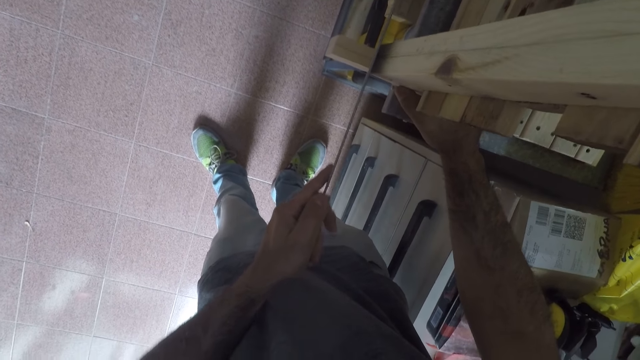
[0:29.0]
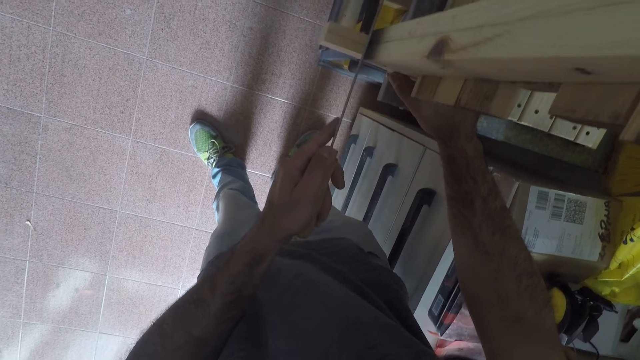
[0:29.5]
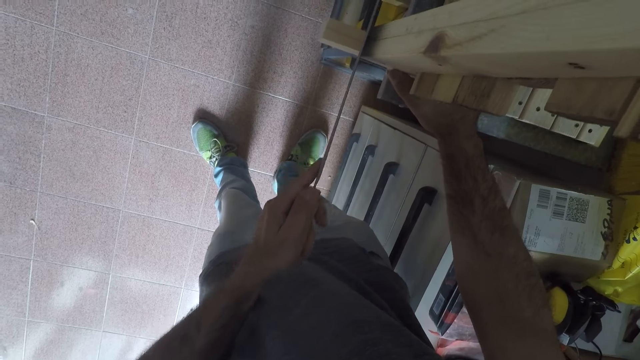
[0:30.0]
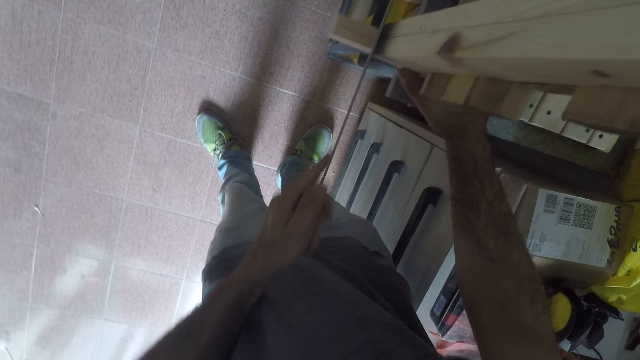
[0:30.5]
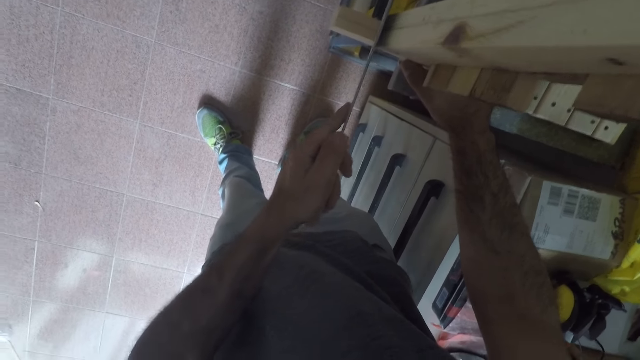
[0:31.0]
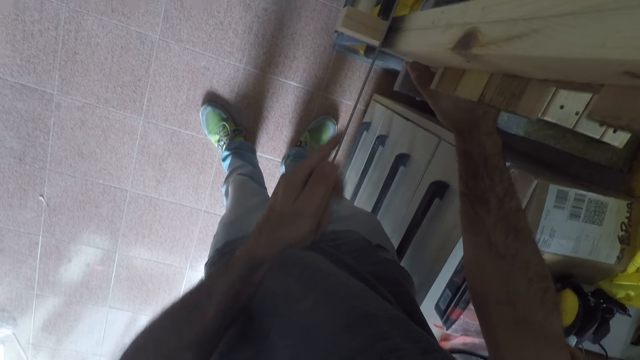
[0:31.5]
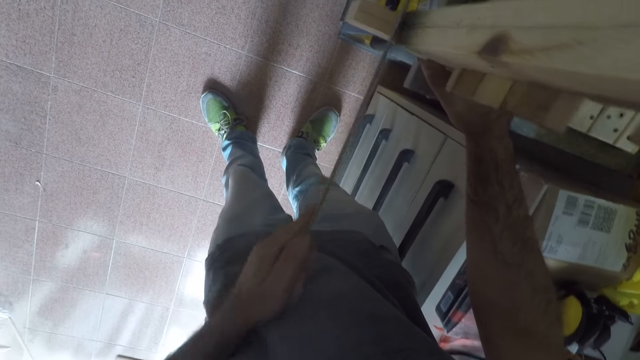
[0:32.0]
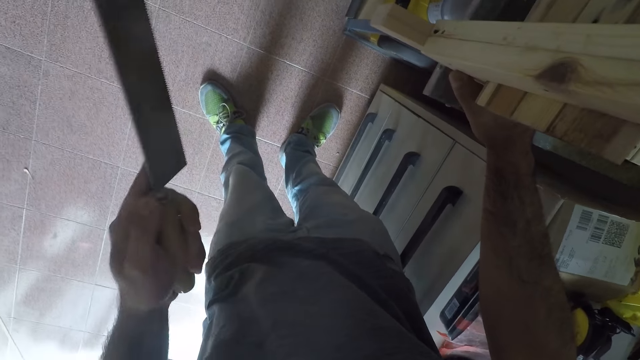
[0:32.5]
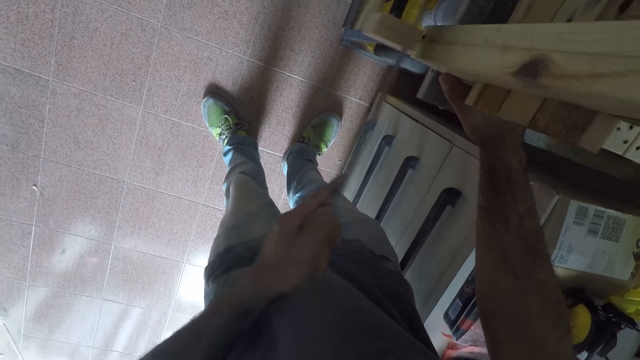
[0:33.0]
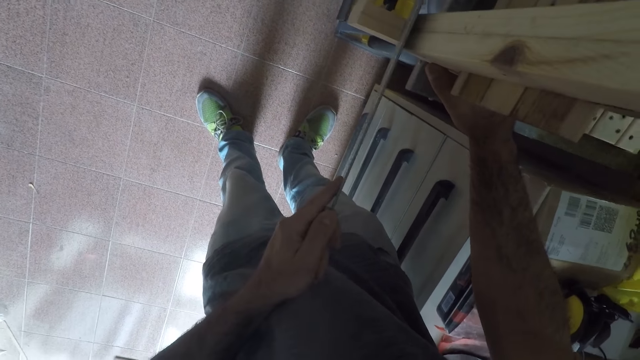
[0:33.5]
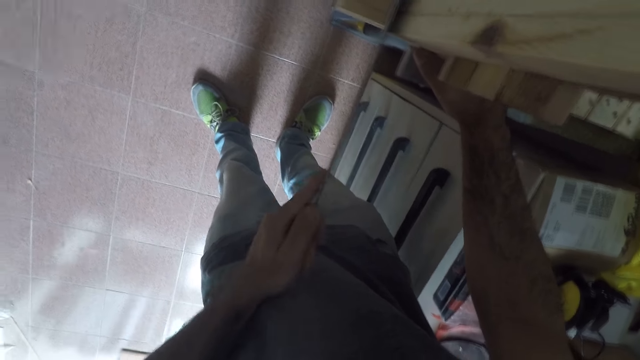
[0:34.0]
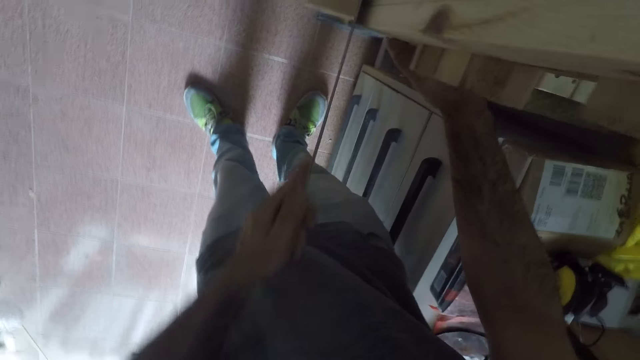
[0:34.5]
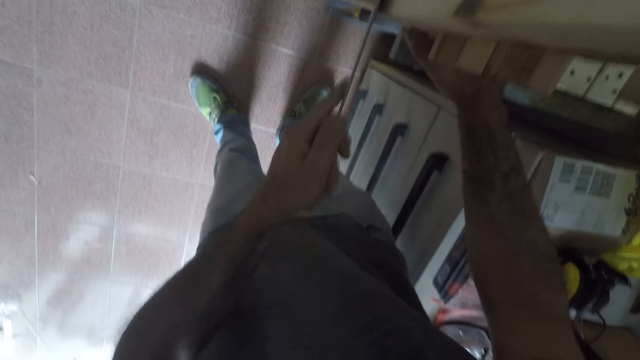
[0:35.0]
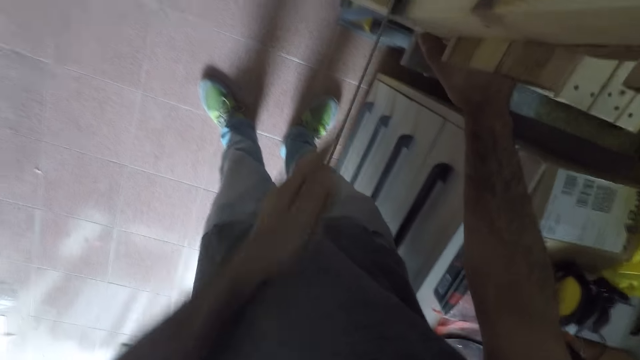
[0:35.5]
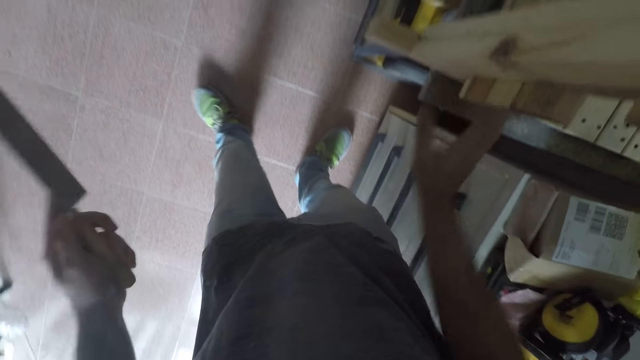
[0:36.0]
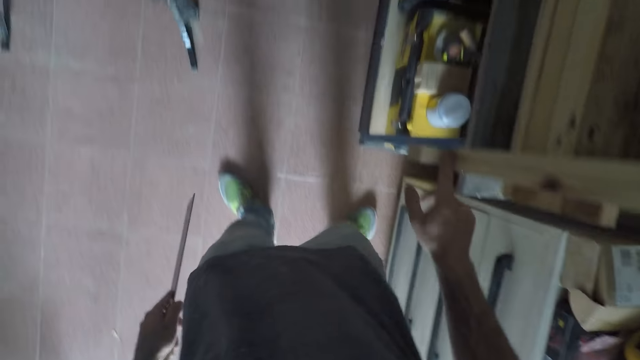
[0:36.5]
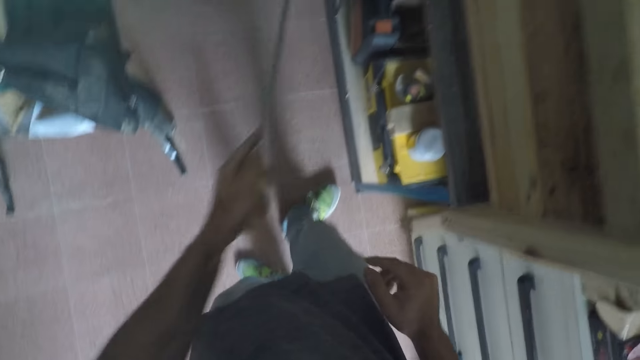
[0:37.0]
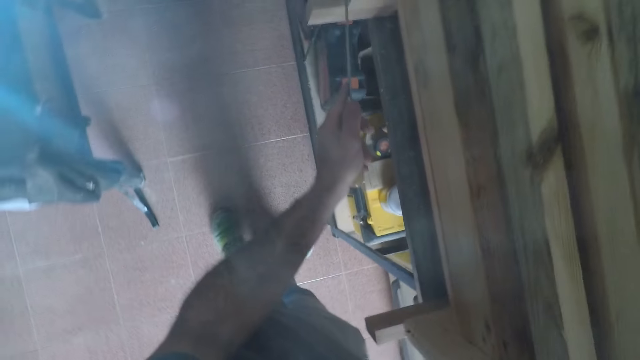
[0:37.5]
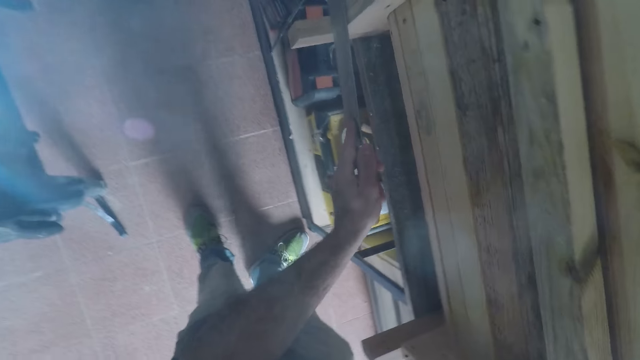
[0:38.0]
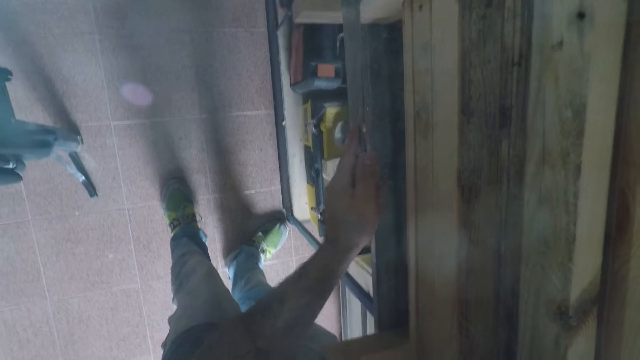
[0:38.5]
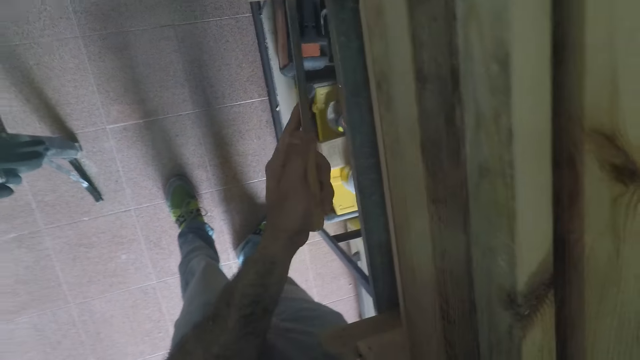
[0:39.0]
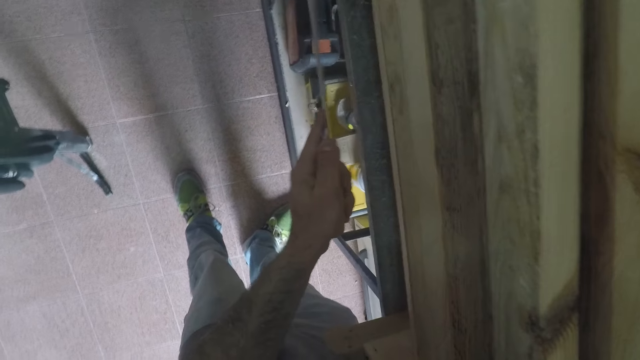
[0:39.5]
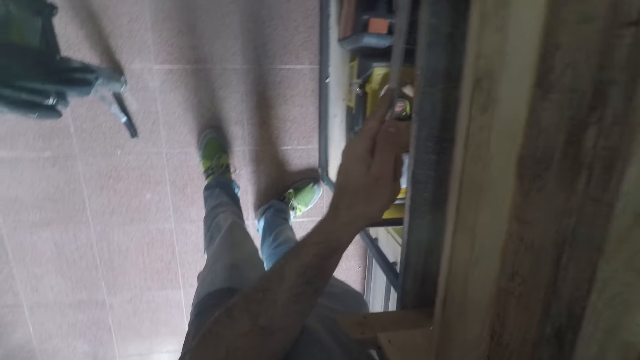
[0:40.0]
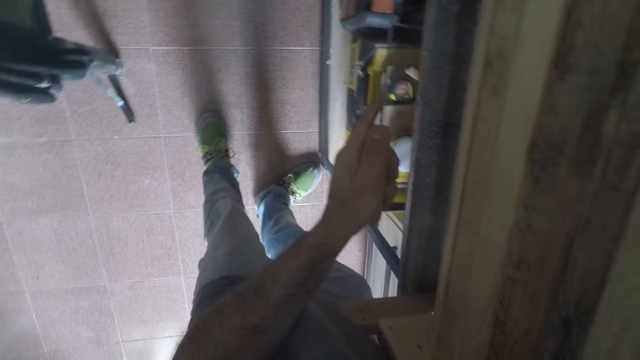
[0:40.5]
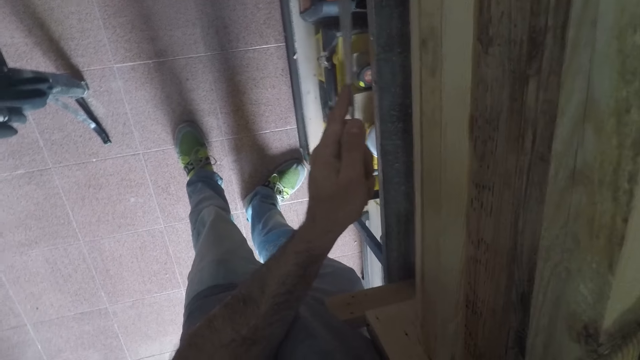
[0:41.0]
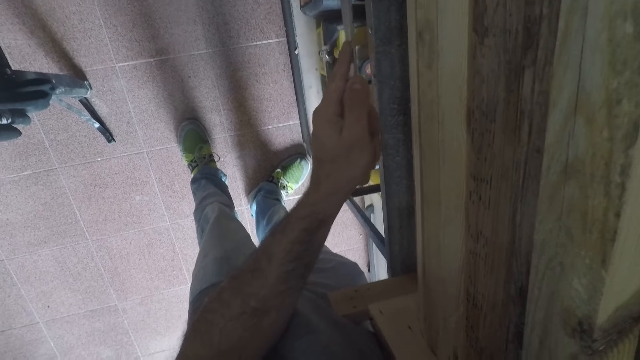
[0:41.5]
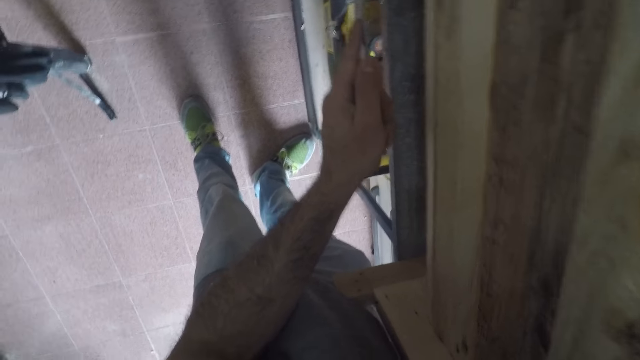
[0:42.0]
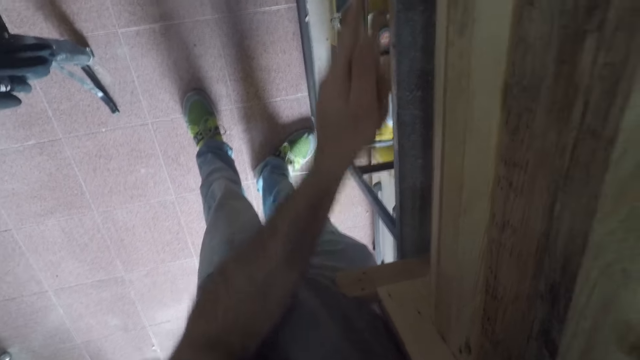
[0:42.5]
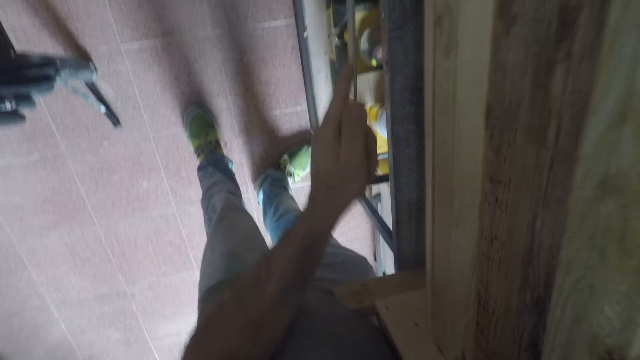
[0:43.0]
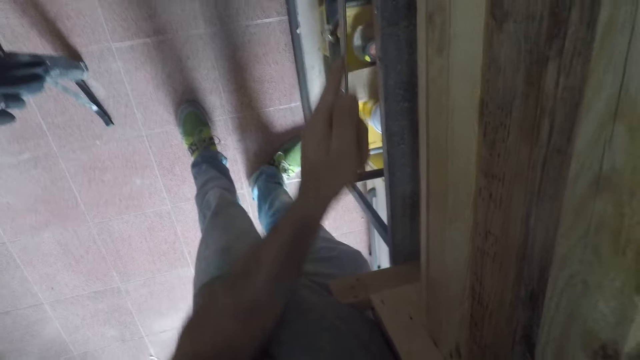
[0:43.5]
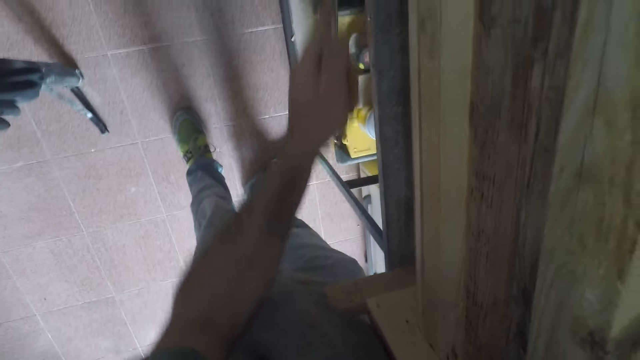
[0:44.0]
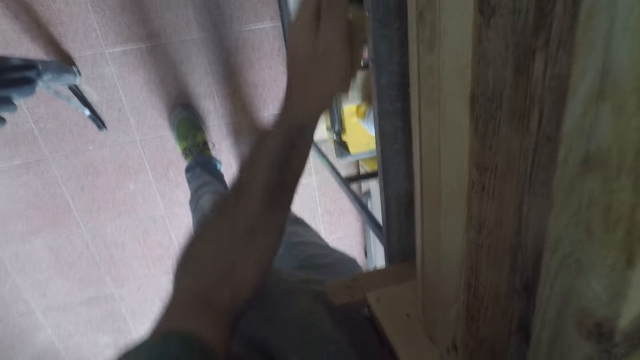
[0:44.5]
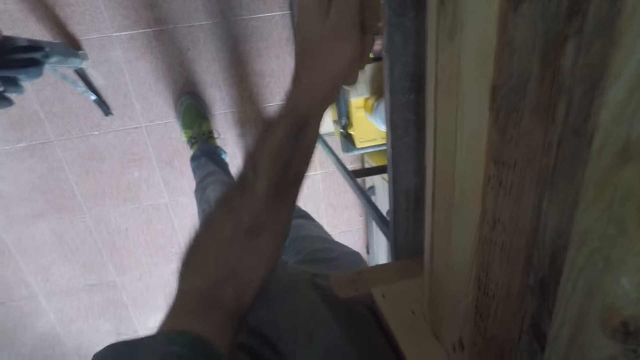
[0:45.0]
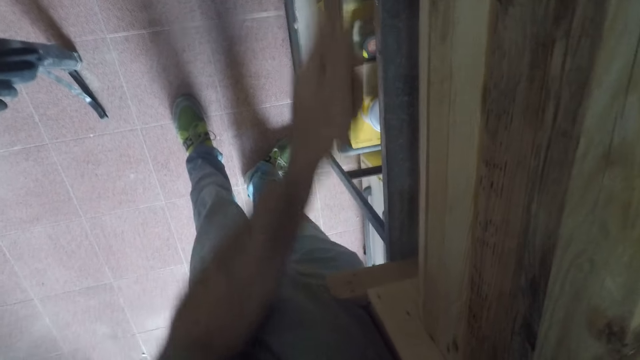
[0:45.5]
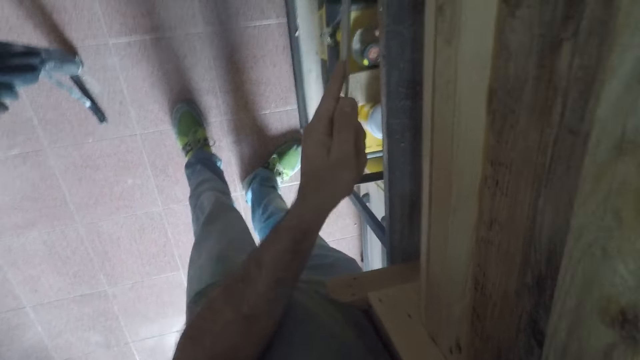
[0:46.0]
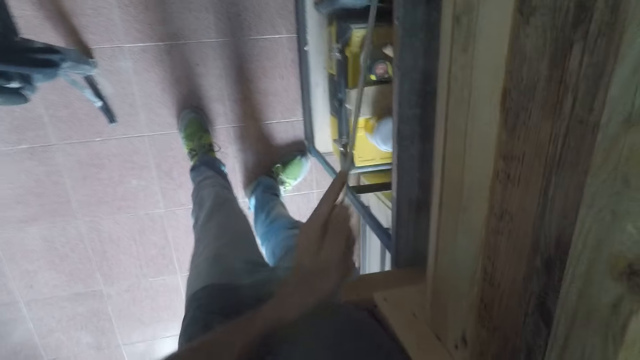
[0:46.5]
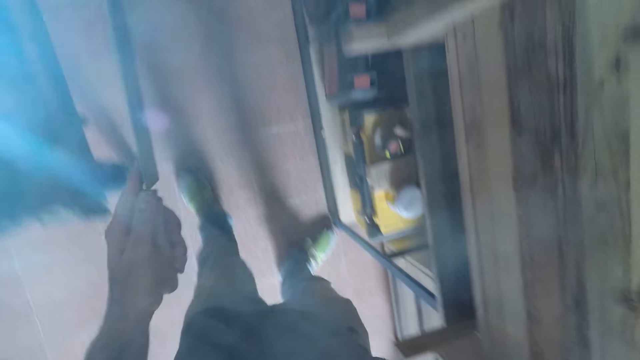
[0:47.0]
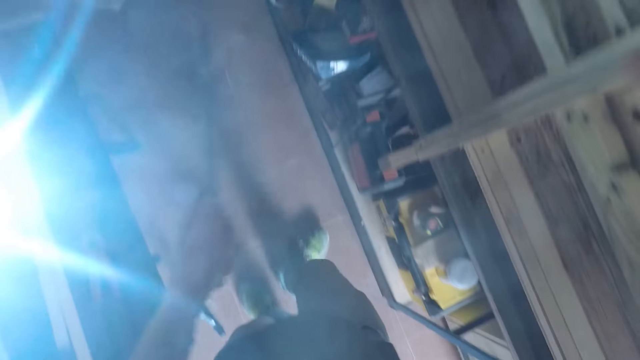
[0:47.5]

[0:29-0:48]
The camera wearer cuts wood. They lift the knife. They mark the wood. They lift the knife and move away from the wood. They saw another part of the wooden bench. They place the knife against the wood. They mark the wood. They lift the knife and move away from the wood.

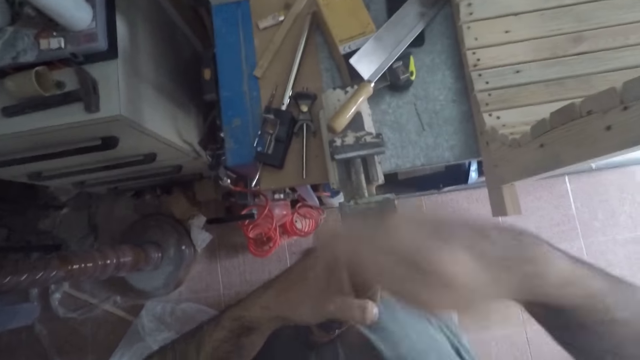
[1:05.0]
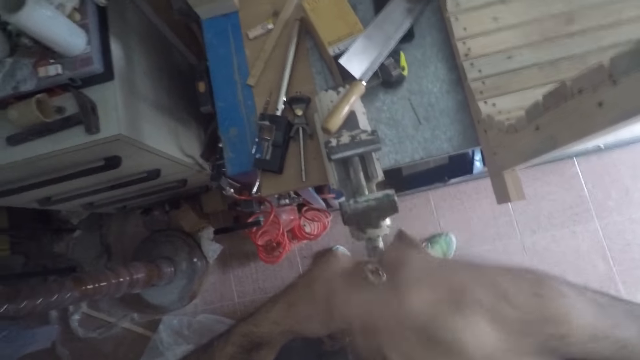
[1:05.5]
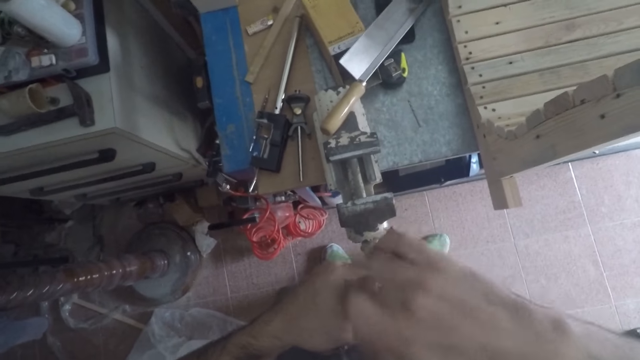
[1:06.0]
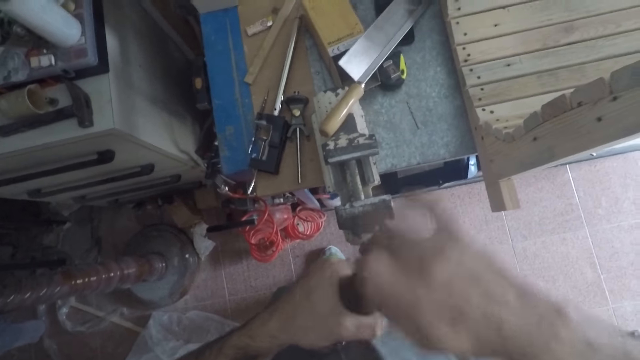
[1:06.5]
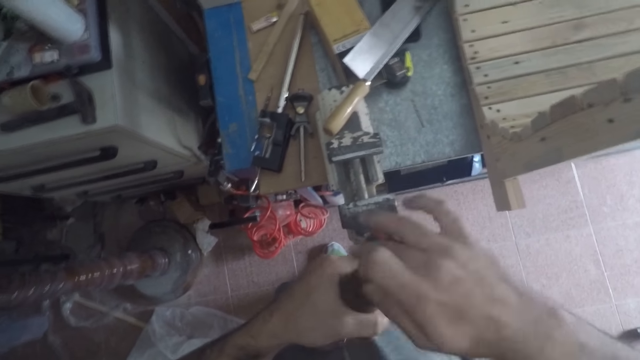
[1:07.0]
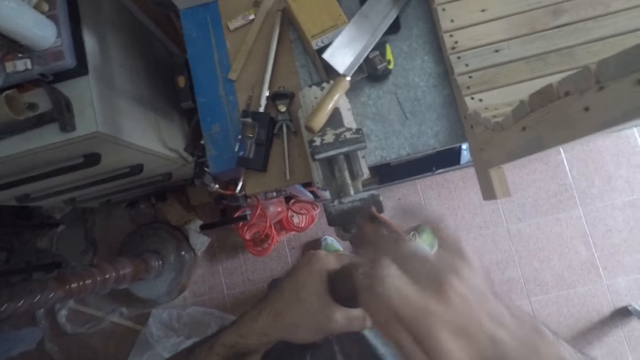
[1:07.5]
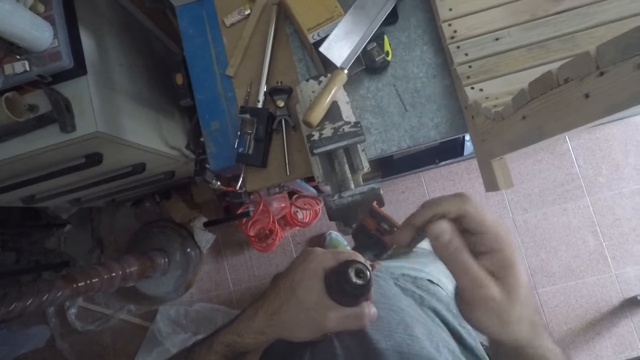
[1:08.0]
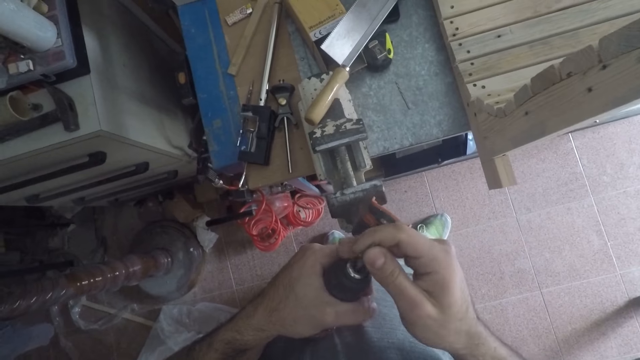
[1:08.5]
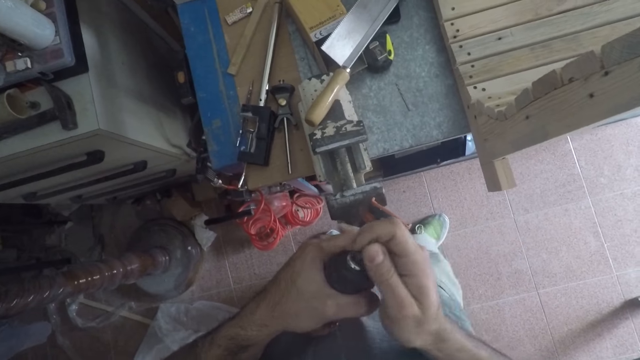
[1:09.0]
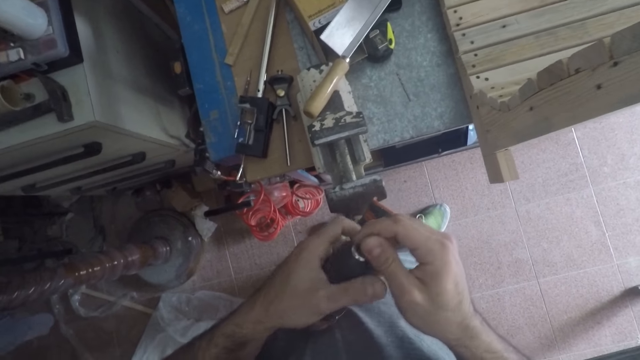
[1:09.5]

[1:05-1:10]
The camera wearer wipes the nozzle of the drill. They insert the drill bit in the drill. They fix the bit on the drill.
